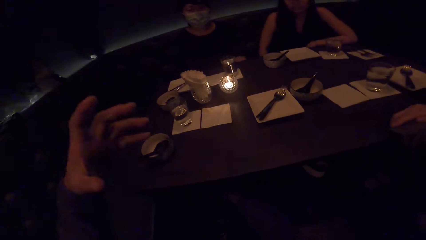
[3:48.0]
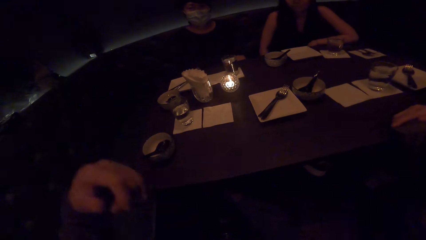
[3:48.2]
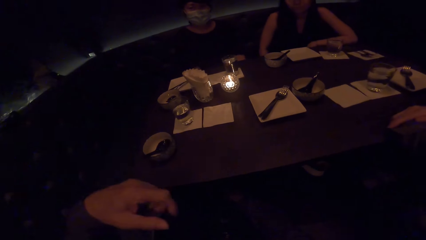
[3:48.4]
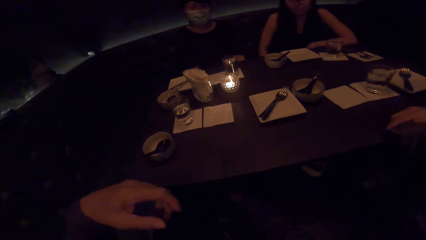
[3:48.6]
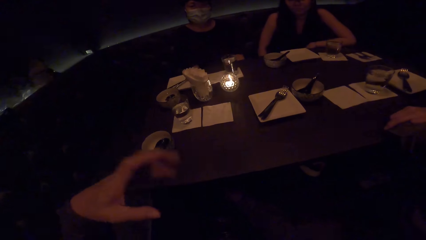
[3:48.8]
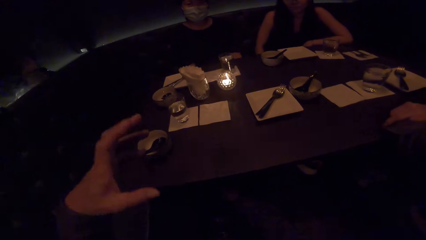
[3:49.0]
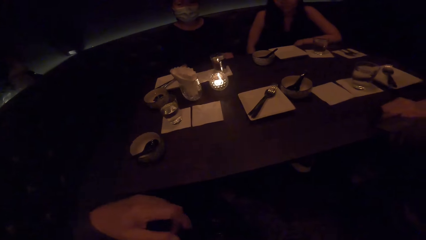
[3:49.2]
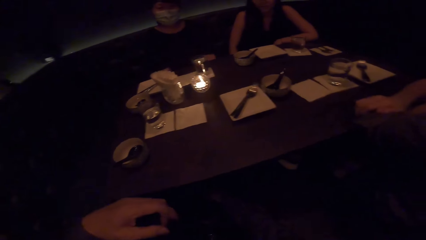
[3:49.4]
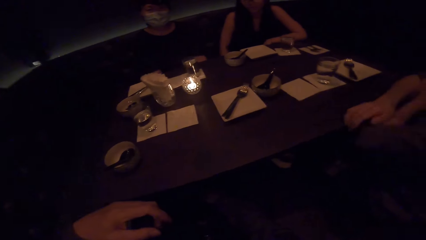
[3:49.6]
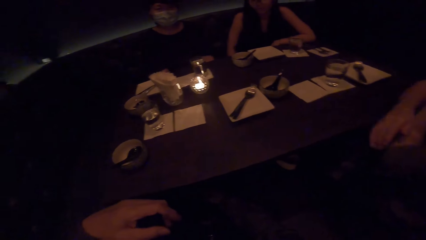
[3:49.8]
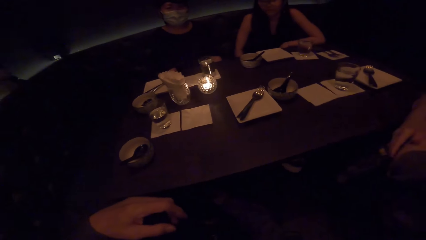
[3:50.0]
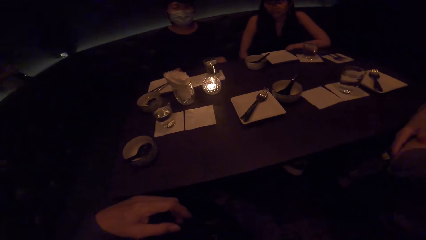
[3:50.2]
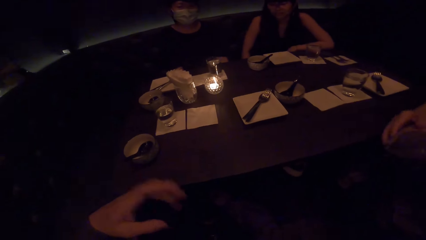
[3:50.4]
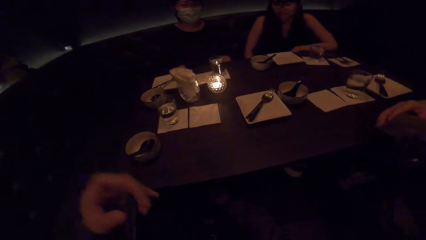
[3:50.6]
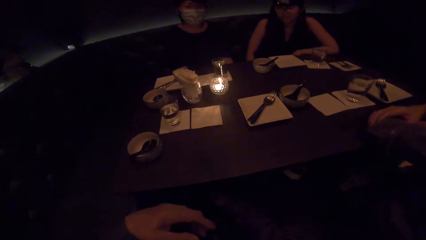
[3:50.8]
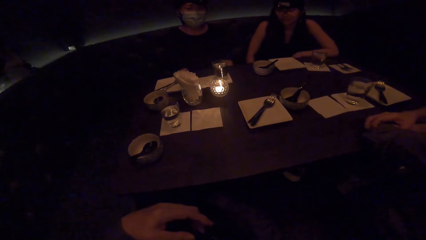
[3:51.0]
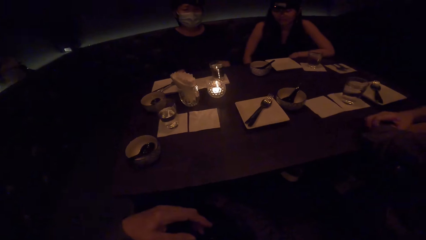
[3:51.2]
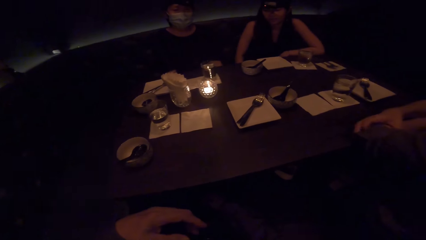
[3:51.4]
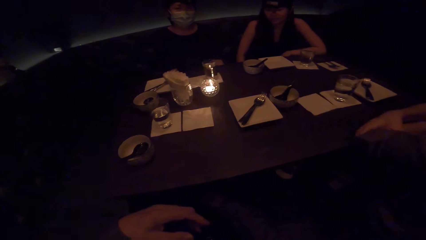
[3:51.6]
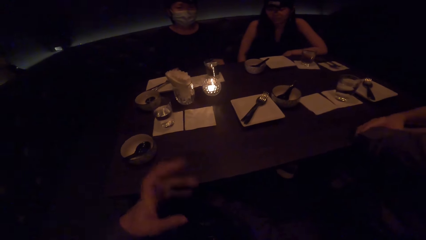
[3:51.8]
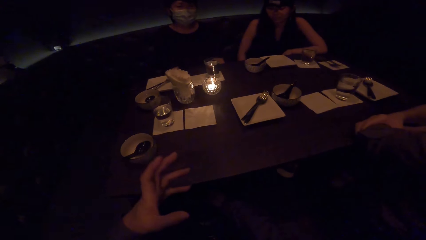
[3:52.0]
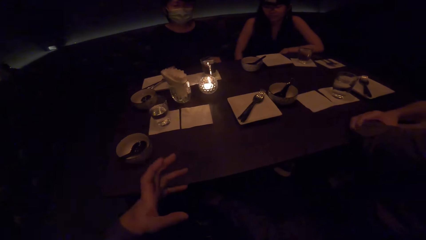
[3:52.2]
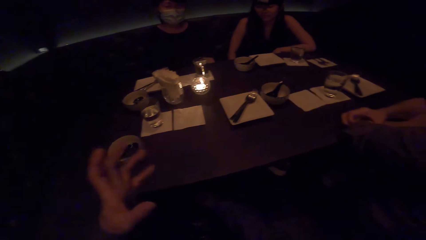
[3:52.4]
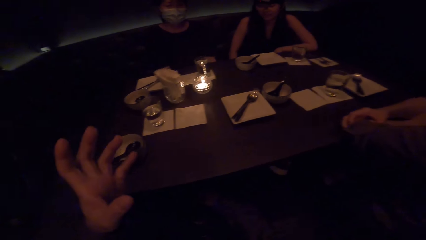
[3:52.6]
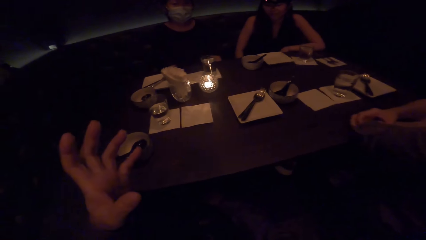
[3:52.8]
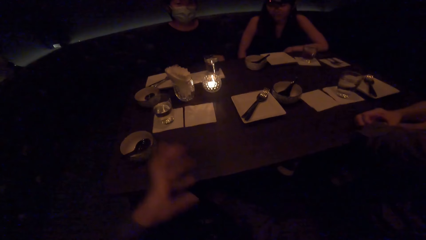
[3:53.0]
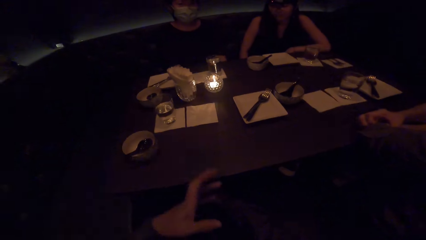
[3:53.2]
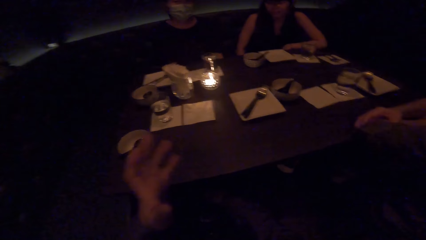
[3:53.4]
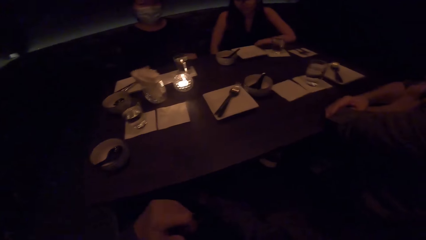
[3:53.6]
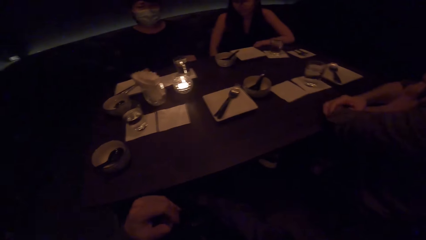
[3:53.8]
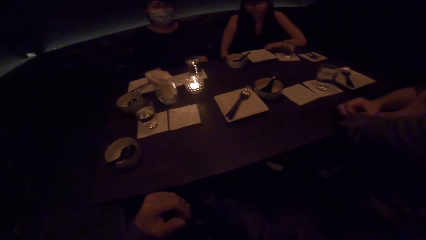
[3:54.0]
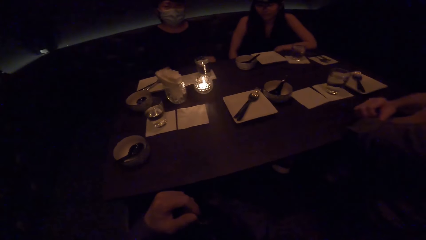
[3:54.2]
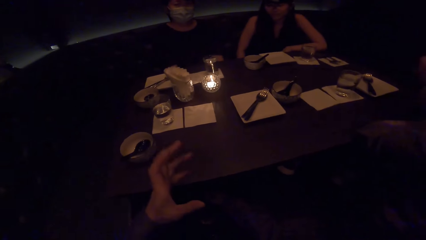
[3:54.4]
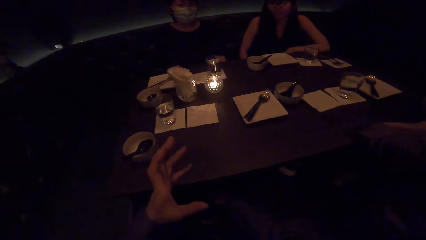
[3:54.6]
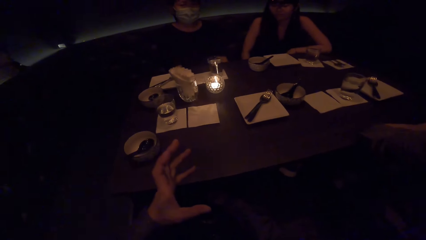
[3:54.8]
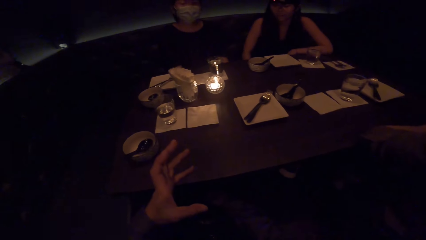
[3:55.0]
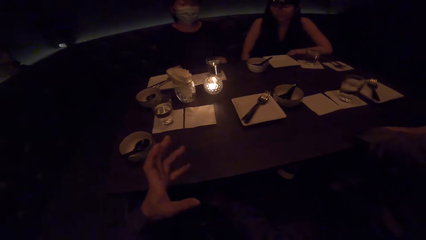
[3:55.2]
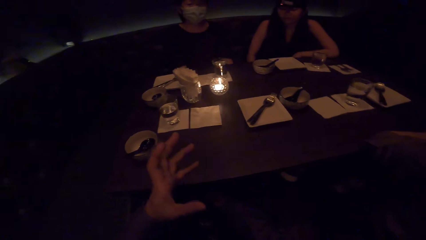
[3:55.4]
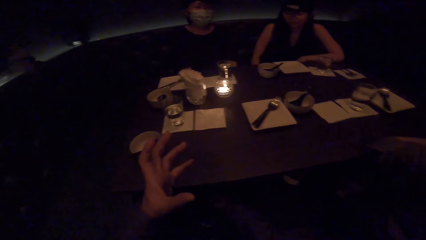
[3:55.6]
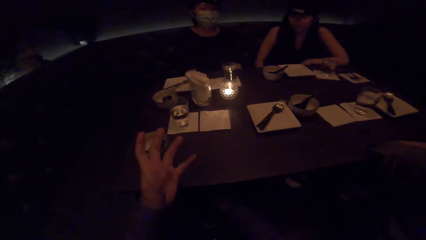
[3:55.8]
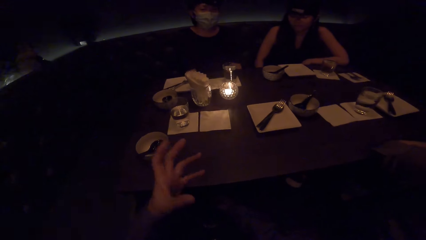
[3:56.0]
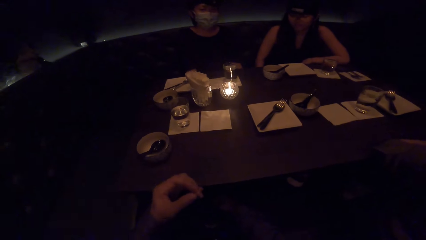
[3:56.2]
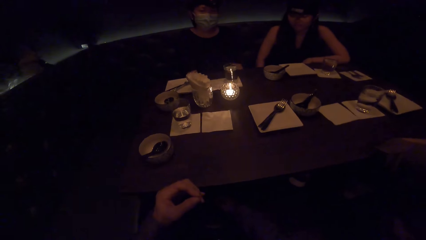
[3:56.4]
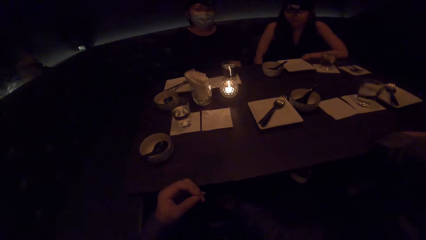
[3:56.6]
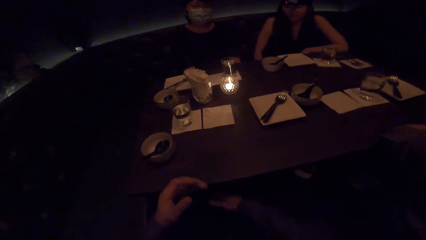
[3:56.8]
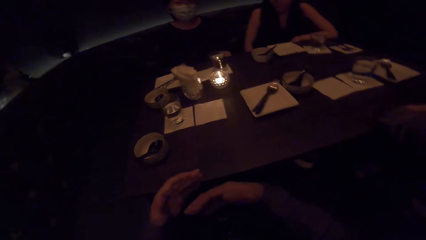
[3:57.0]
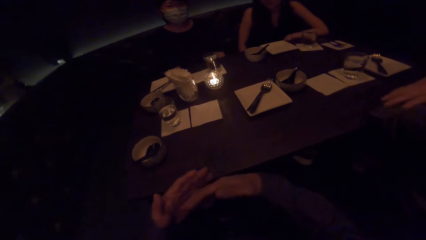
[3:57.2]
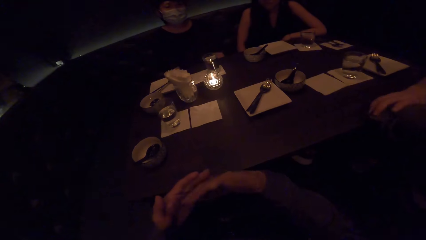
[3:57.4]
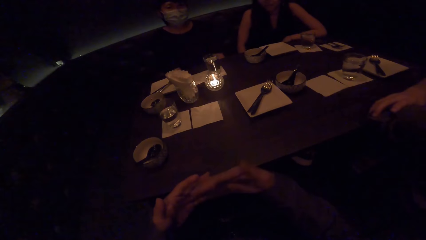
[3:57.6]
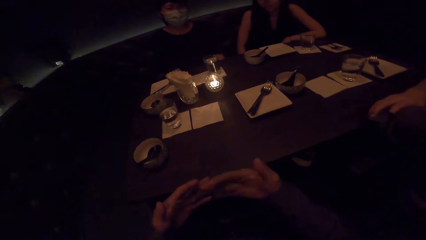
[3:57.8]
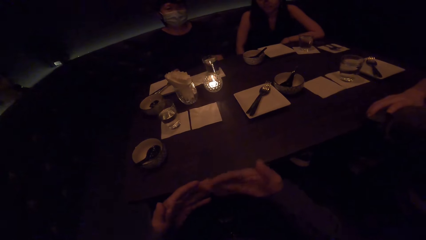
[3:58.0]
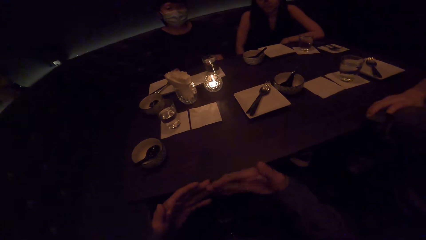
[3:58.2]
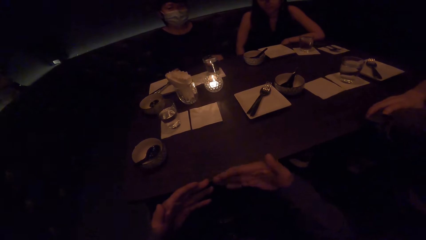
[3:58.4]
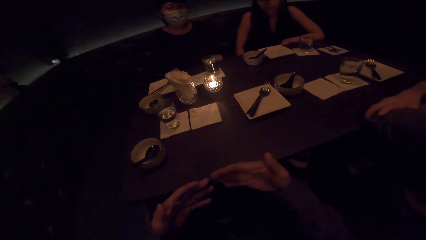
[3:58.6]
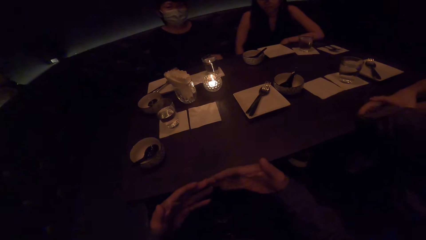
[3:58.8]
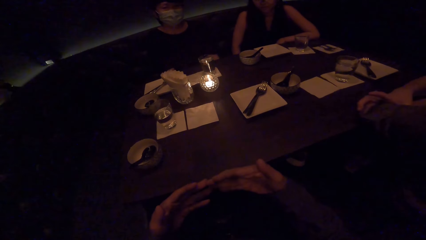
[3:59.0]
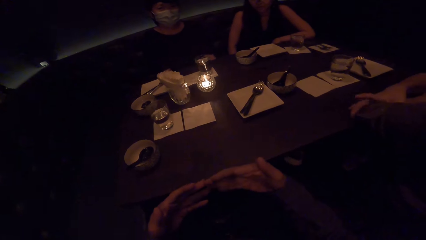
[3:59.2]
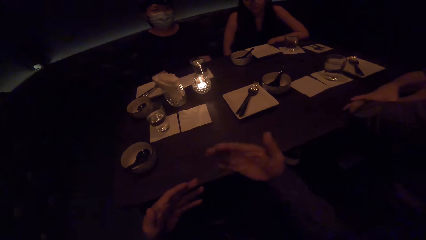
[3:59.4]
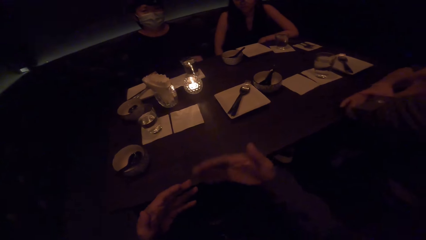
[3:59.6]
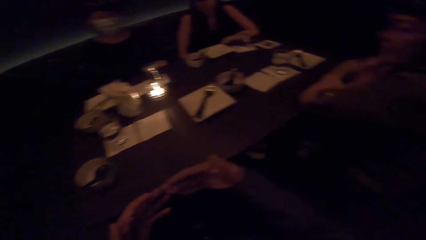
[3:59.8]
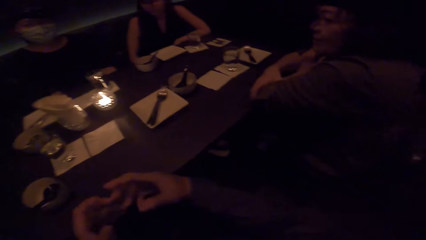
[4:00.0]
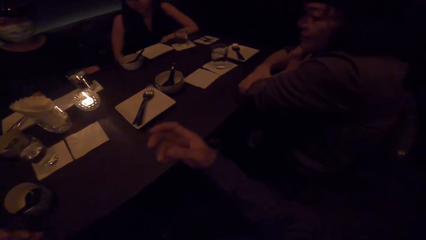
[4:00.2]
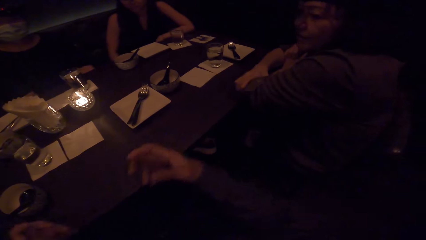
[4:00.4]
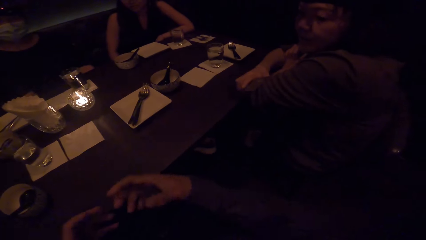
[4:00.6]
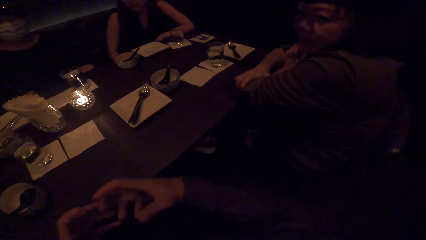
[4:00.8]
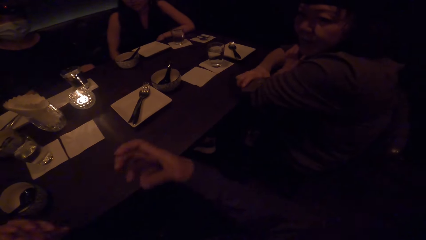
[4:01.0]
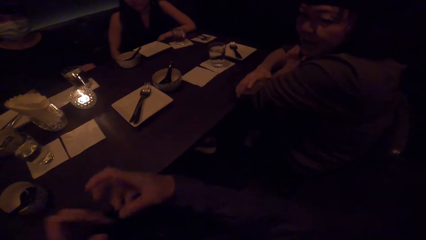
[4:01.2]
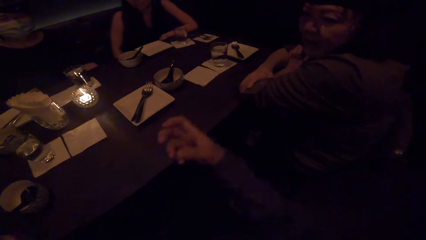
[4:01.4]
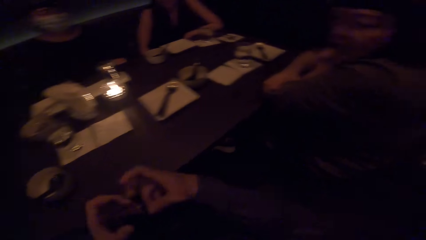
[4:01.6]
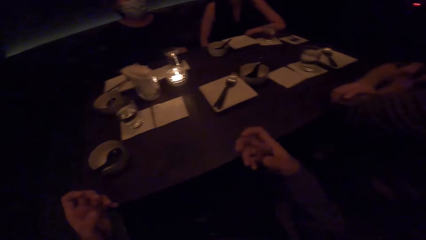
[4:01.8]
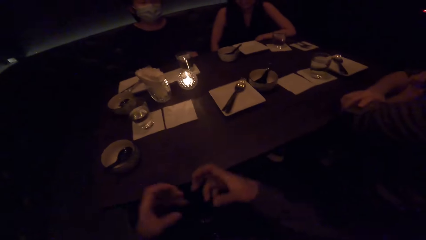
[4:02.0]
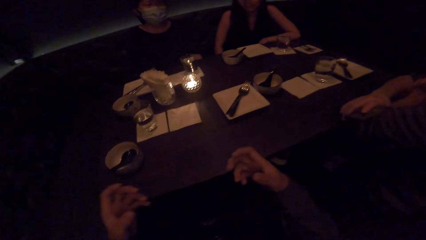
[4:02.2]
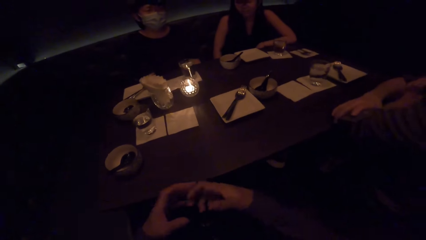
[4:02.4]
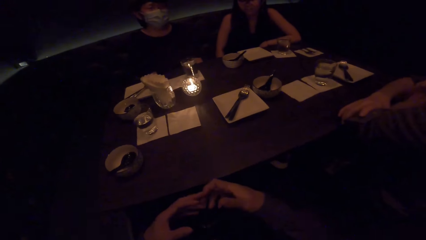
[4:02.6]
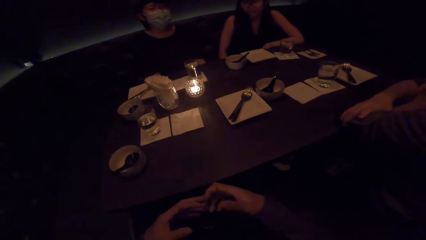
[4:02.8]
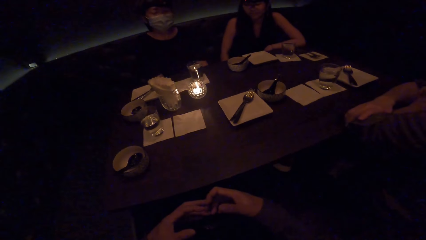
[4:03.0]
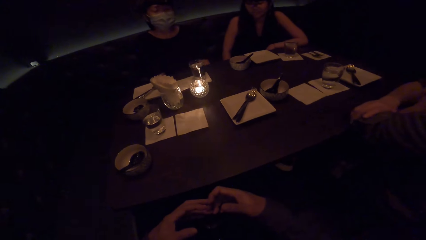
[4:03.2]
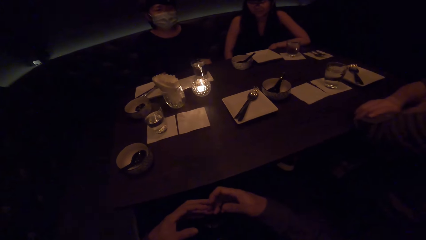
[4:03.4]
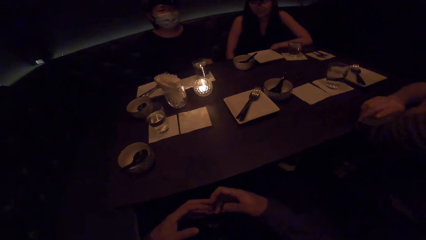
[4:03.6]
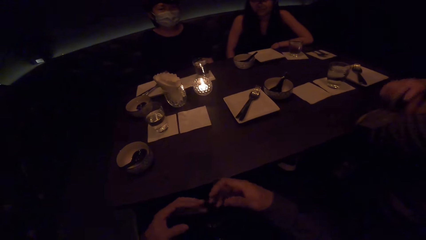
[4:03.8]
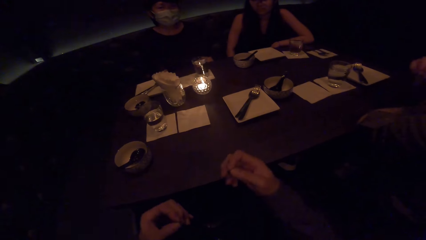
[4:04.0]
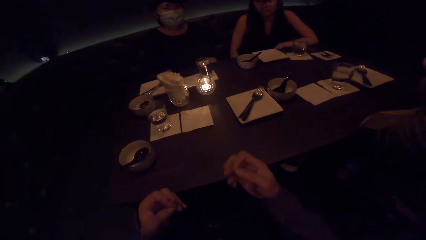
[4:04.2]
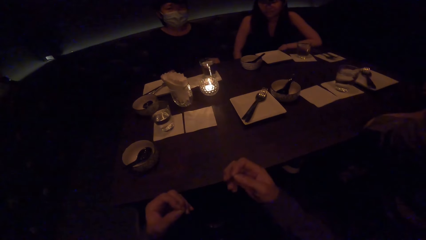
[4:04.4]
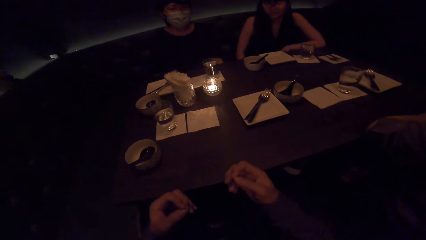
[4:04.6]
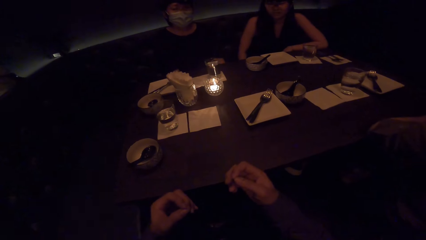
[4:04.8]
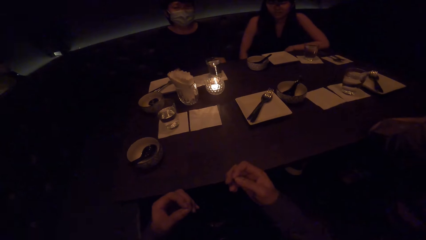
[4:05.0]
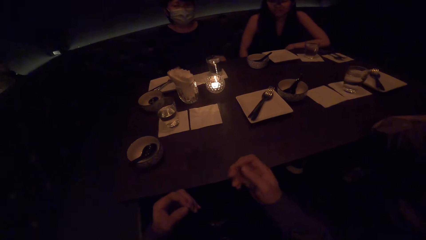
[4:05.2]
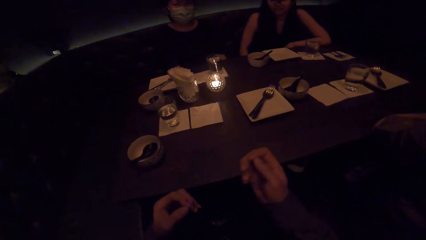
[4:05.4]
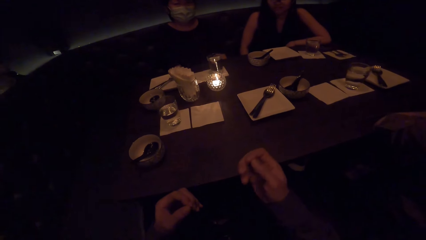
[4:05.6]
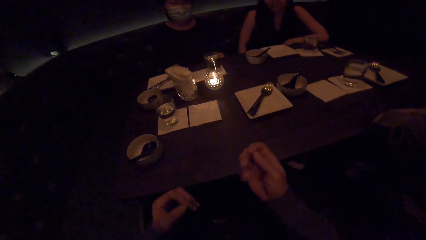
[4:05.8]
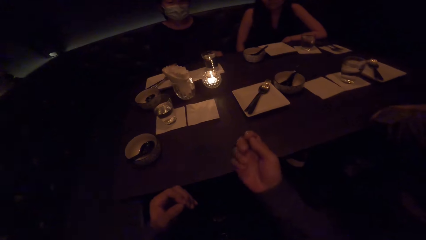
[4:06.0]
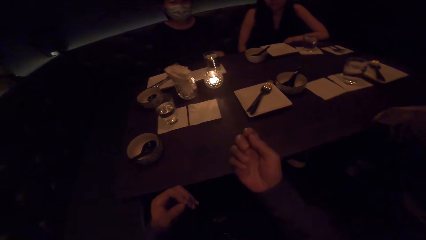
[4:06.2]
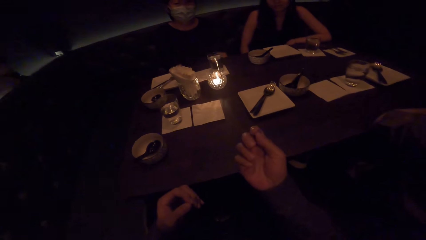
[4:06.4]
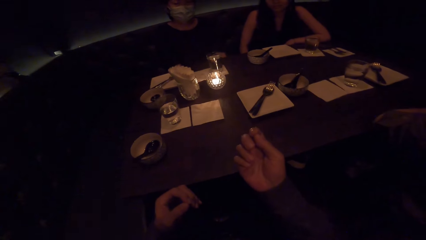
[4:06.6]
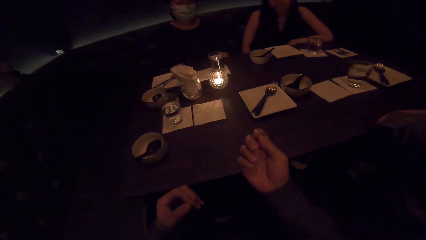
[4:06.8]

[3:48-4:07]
The camera wearer raises the left hand repeatedly. A woman stretches the right hand. The camera wearer sways the right hand, puts the fingers together and spreads the hands. They sway both hands.
